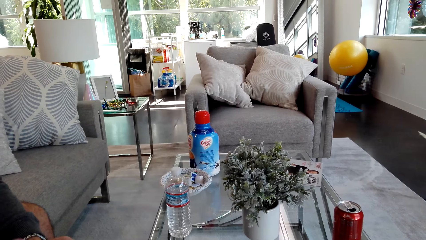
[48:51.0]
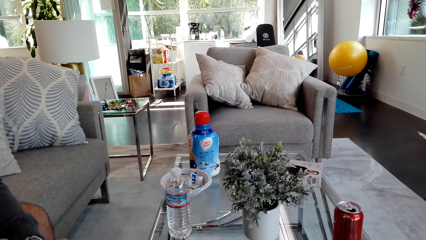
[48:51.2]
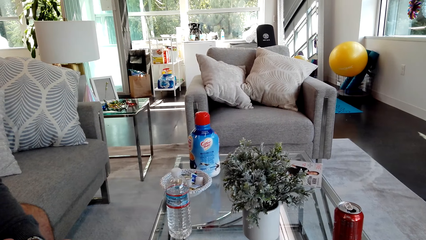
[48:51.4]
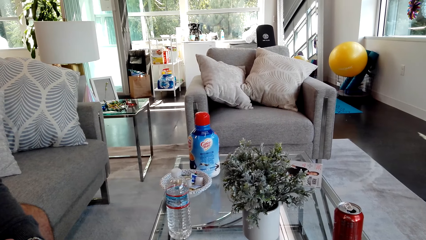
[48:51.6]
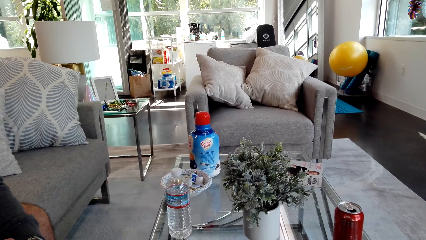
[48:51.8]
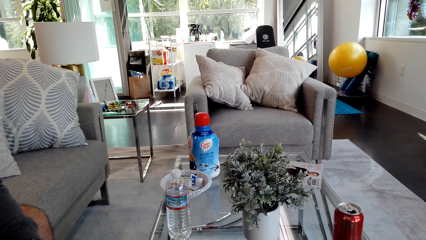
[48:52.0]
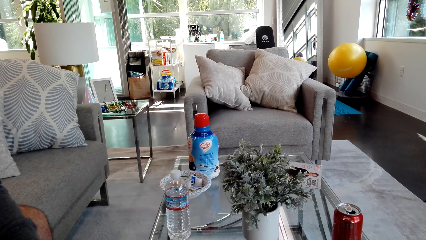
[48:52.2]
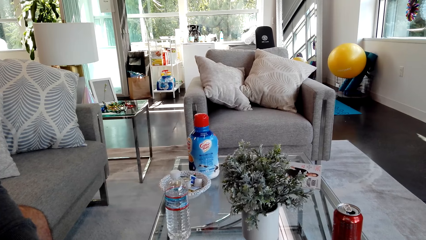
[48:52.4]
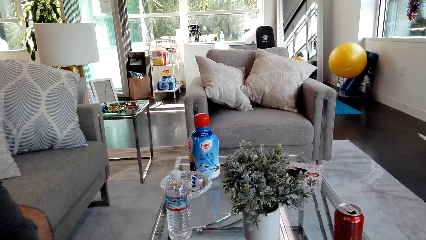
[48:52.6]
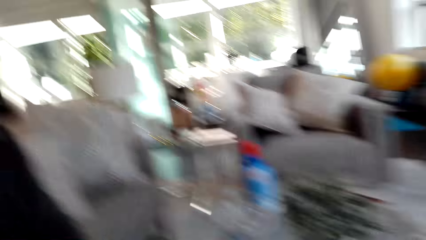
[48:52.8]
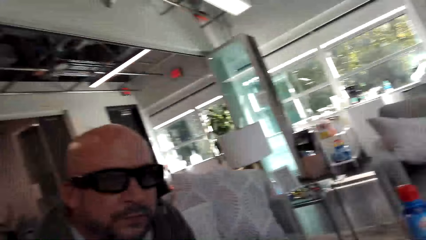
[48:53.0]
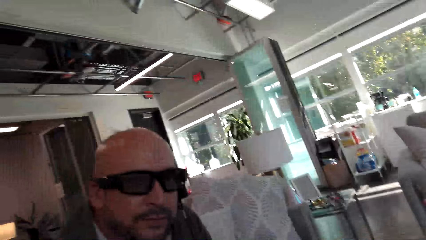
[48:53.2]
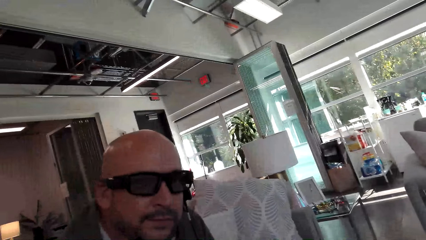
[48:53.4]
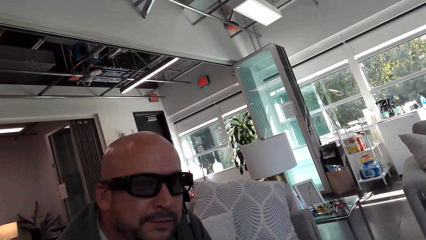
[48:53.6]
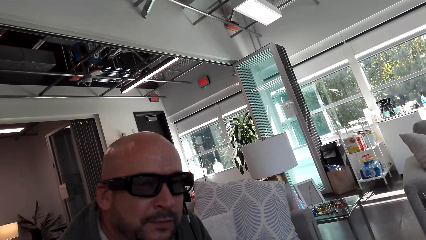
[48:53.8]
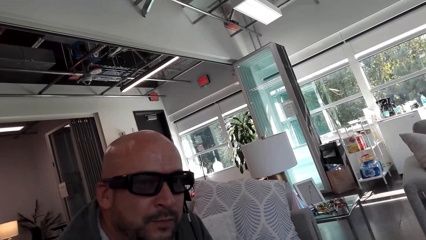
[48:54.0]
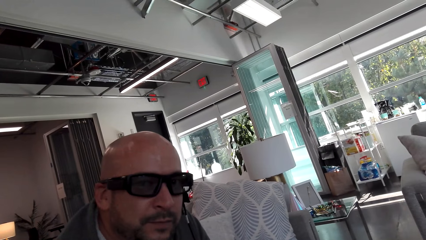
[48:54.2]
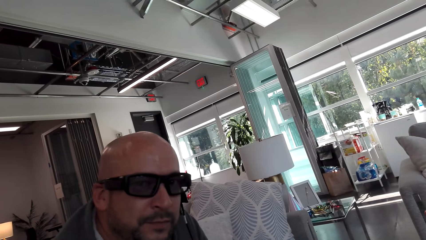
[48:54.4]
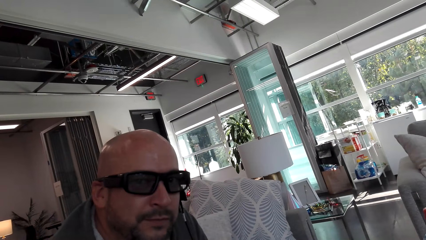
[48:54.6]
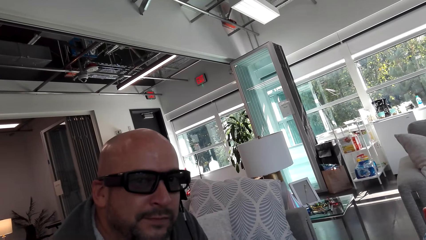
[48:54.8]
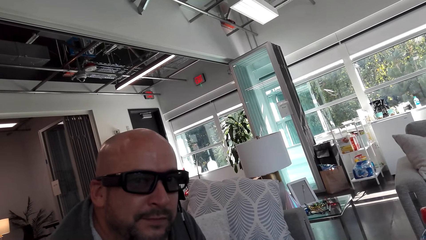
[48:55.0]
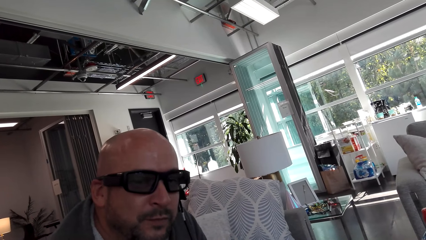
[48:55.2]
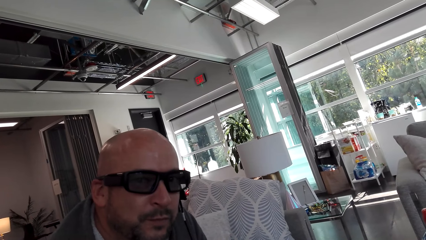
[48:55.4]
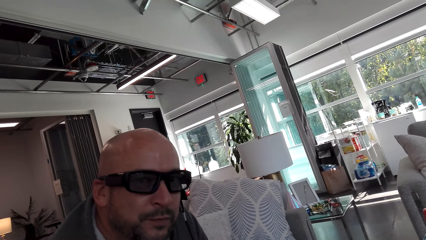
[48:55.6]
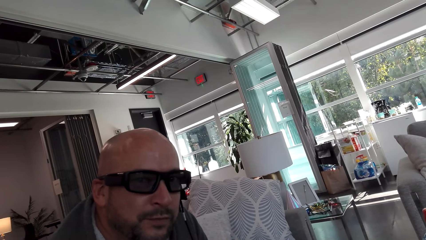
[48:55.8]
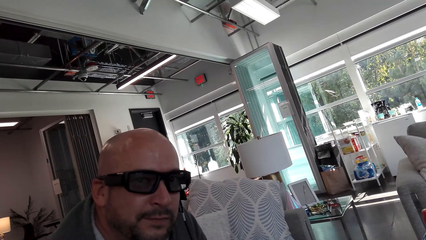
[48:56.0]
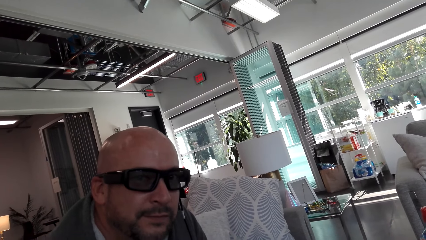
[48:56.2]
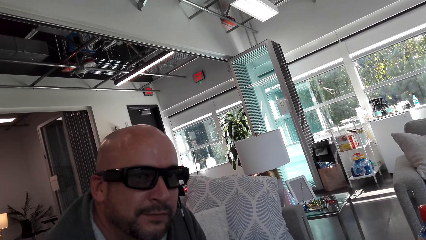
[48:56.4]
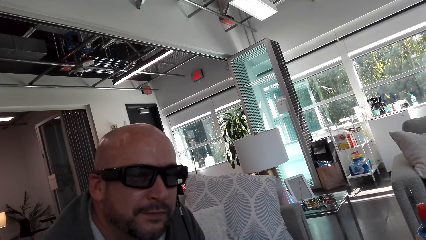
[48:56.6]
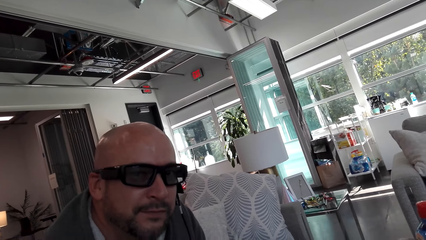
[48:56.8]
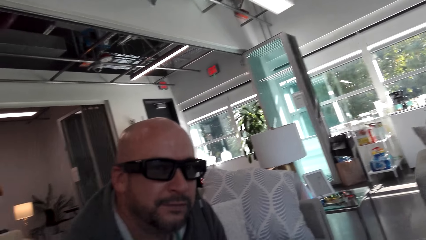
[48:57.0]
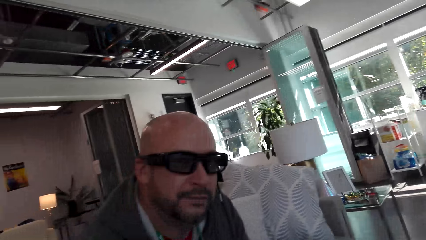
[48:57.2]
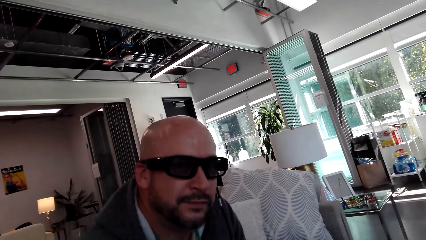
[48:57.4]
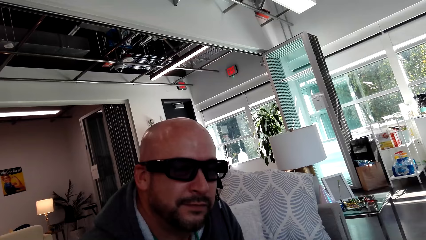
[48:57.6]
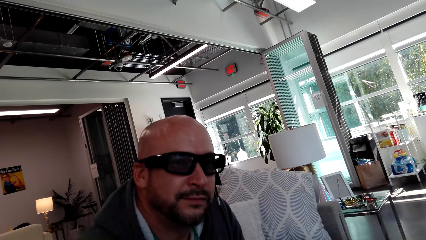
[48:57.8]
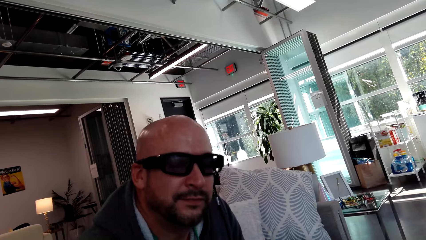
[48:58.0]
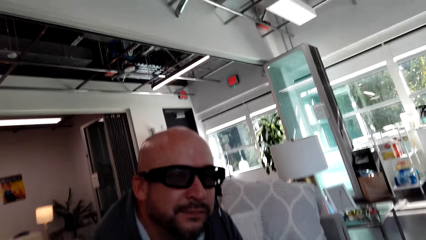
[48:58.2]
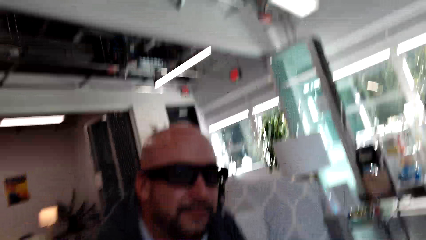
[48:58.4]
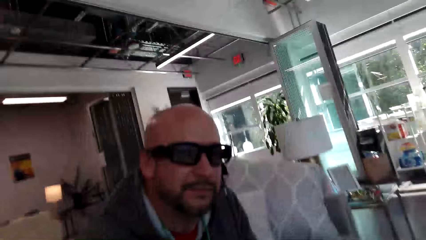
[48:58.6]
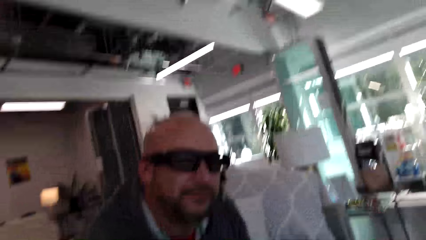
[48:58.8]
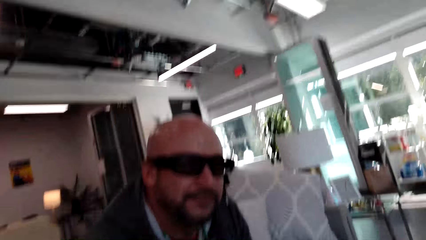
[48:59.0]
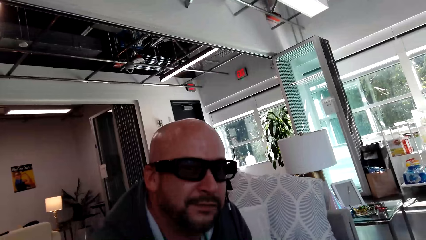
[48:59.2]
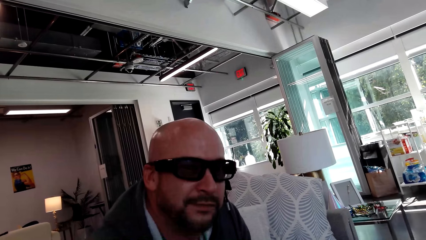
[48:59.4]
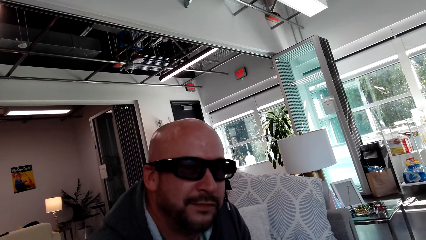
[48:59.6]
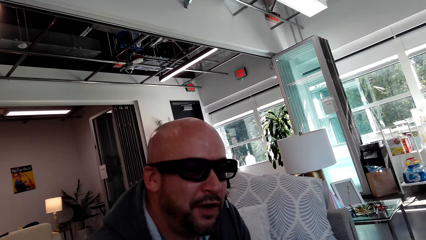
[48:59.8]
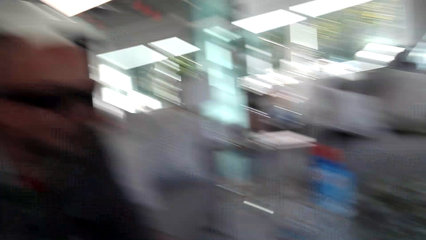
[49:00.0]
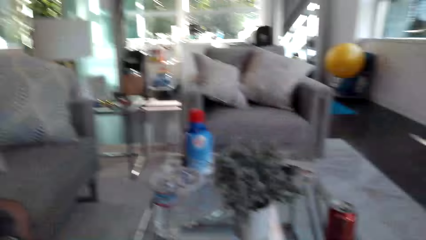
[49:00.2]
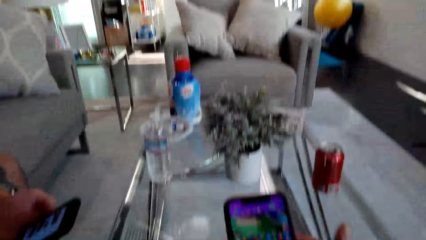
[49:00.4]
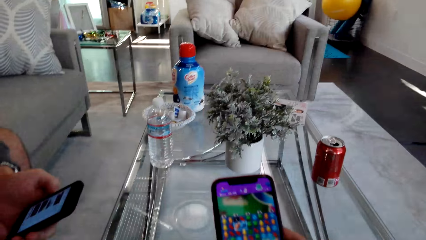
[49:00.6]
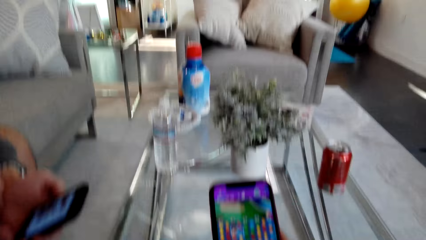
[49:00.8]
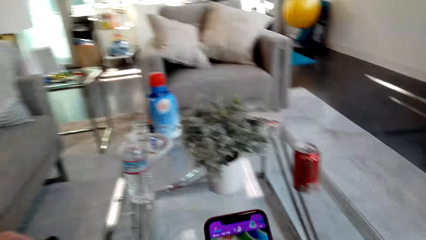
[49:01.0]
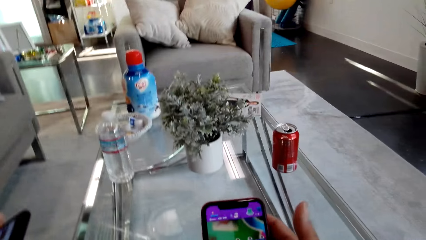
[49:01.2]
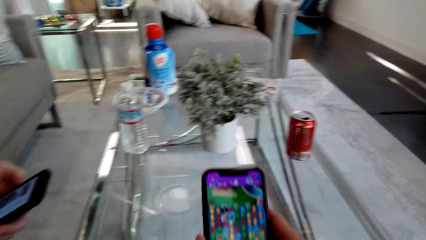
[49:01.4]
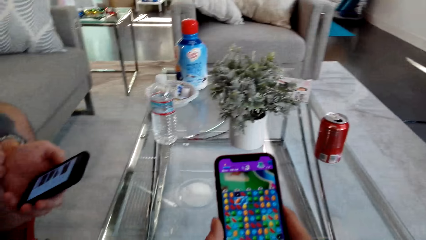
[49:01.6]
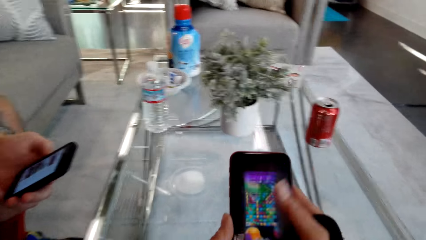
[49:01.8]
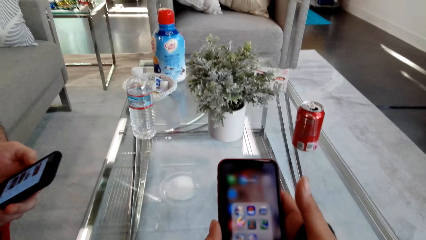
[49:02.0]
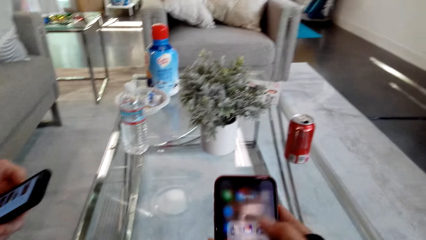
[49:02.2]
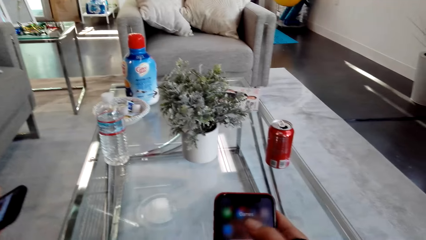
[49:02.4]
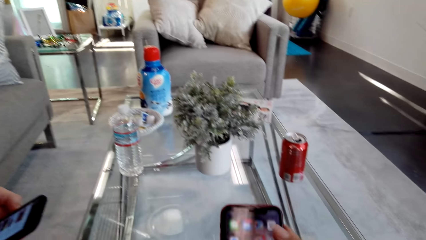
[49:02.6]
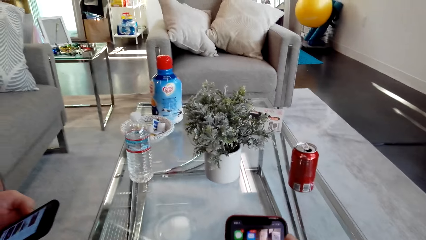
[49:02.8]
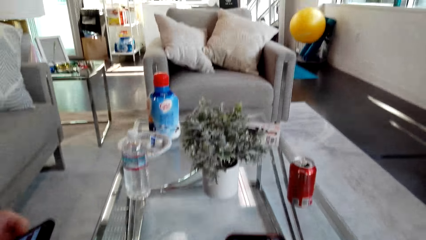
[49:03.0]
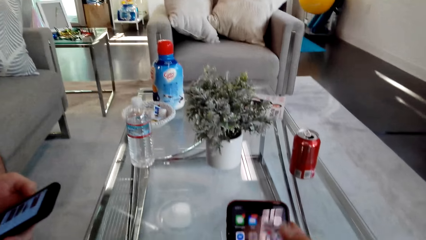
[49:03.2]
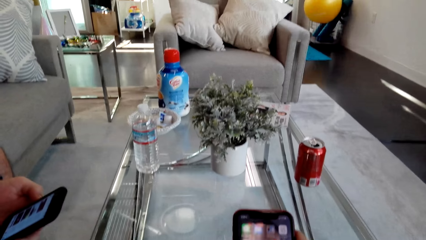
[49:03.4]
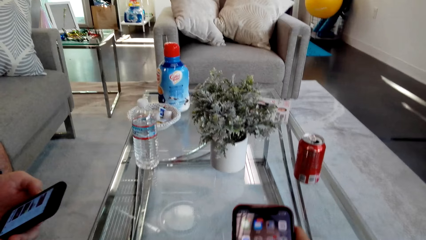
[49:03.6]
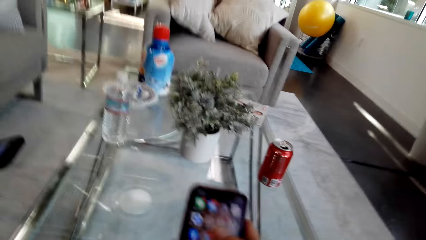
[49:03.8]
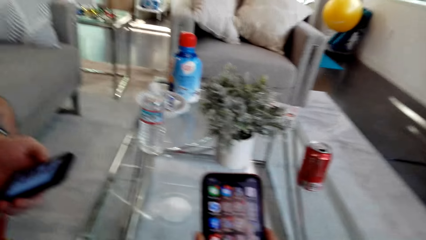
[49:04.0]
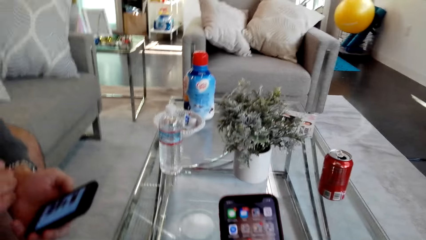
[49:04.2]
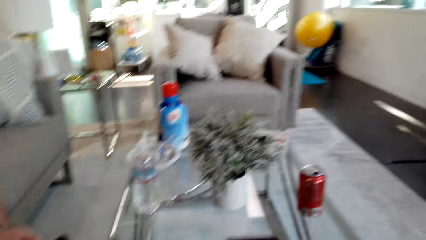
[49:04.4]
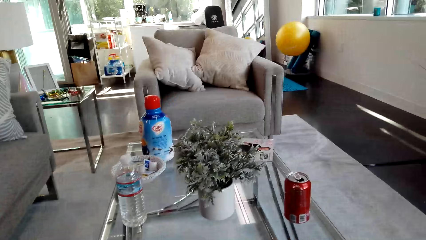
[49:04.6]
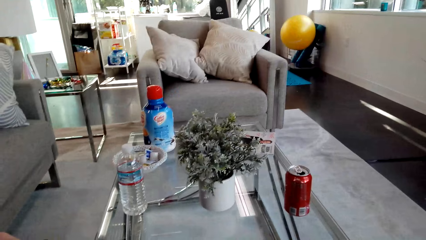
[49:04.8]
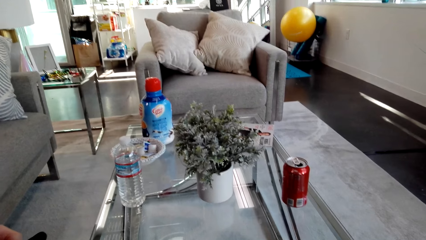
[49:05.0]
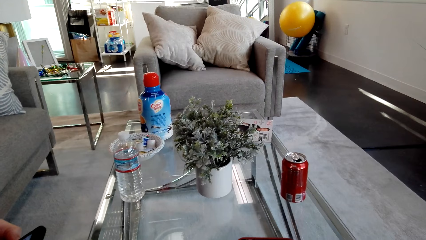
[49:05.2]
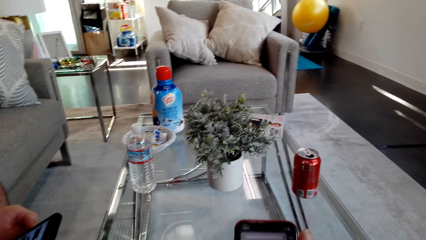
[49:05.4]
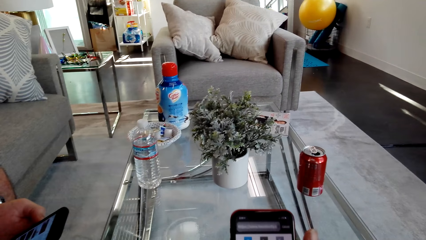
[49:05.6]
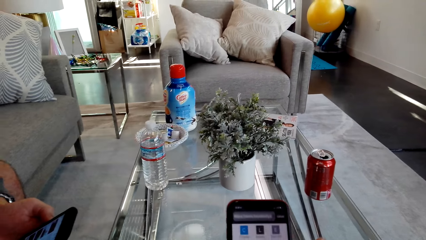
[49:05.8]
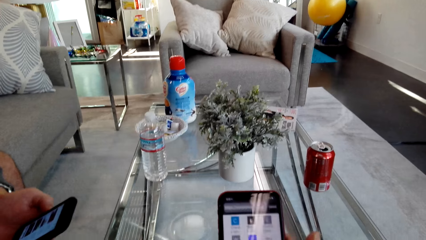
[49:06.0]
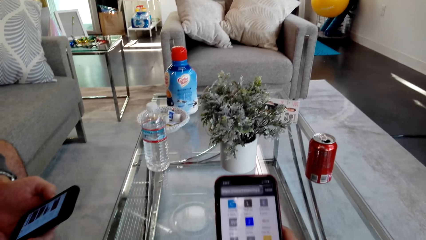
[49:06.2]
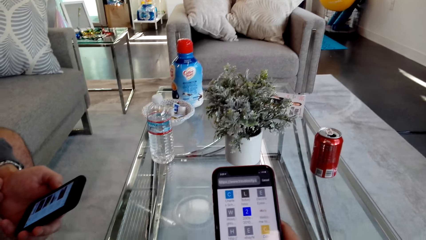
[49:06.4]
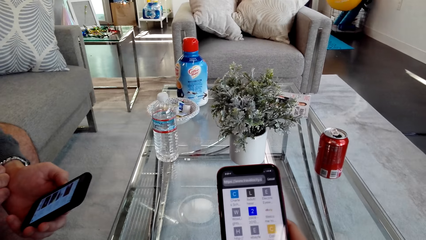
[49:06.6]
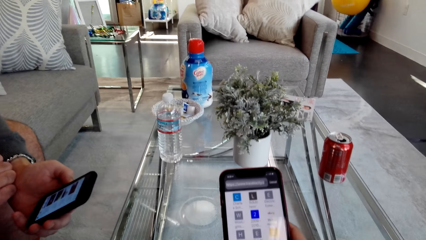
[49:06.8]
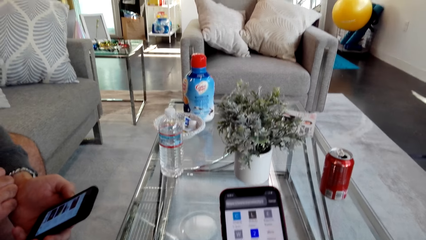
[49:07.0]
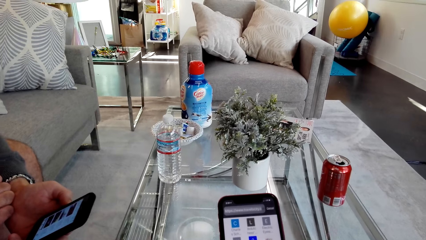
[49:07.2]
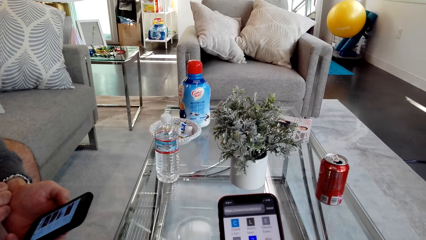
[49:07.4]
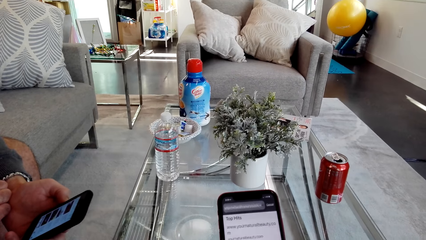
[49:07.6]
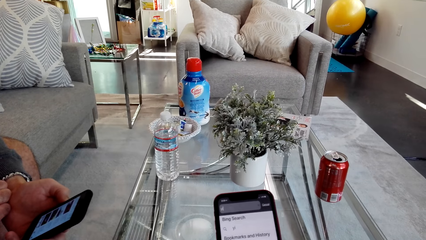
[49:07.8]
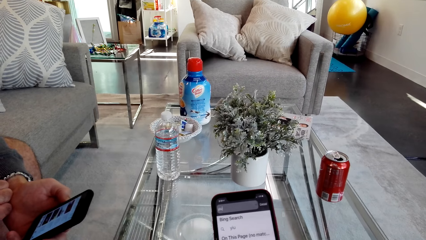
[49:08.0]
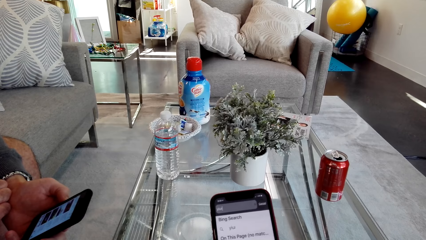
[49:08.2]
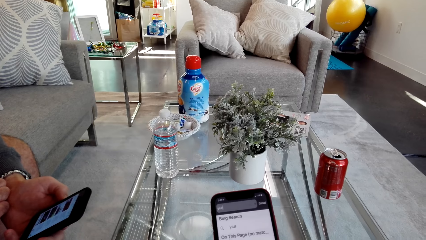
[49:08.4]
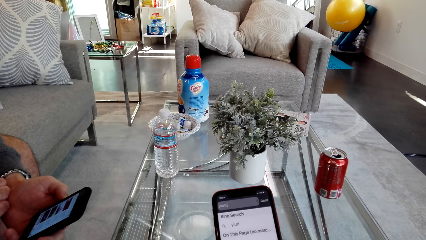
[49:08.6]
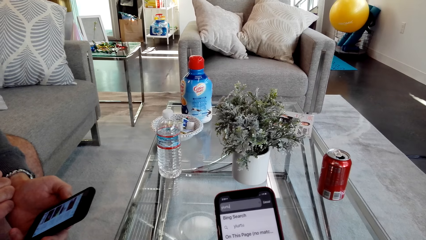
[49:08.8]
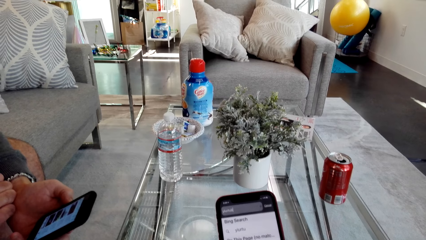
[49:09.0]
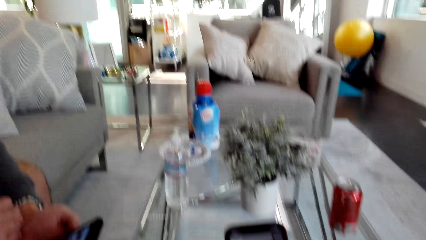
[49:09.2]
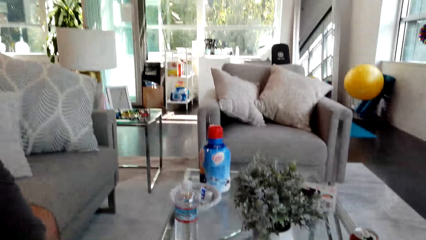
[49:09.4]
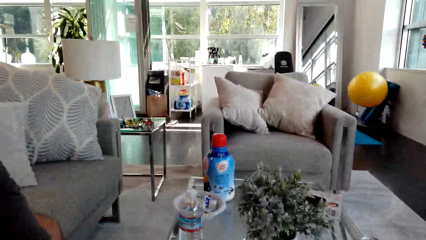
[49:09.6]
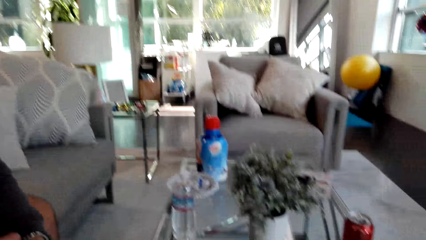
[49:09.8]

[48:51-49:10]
The camera wearer looks at a man. They use the phone.
